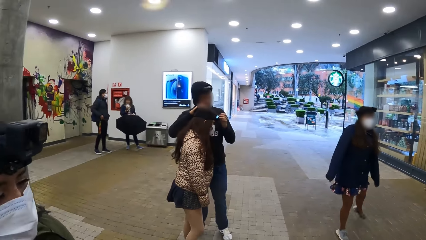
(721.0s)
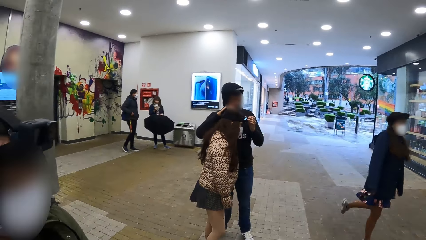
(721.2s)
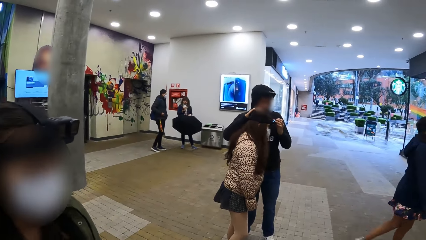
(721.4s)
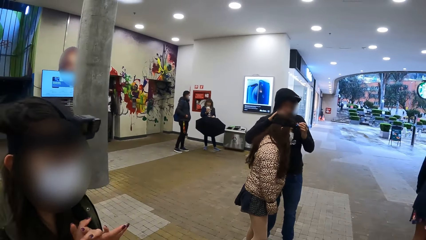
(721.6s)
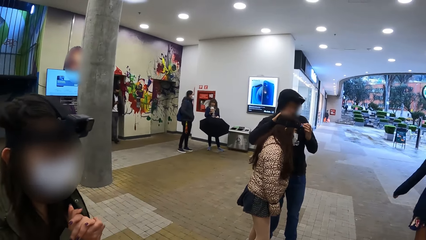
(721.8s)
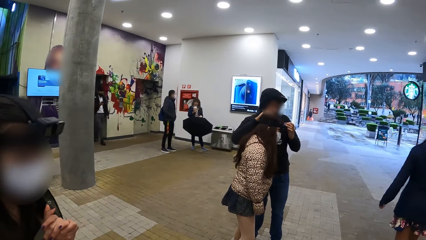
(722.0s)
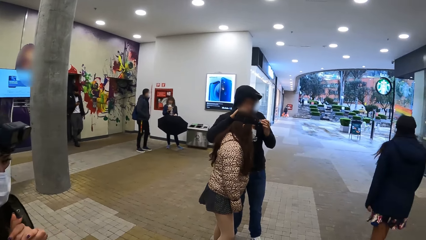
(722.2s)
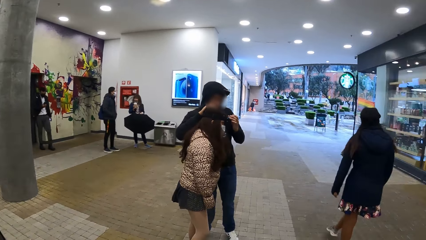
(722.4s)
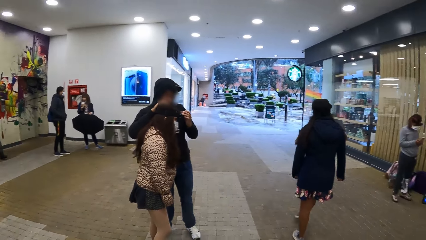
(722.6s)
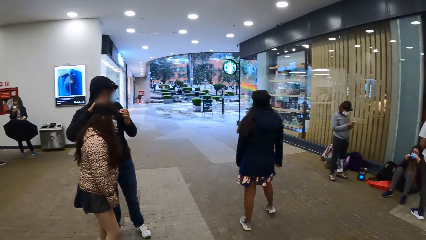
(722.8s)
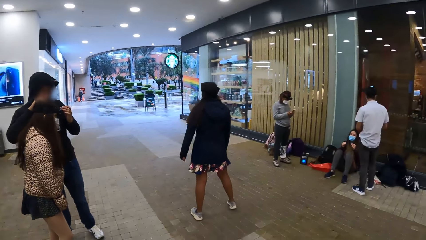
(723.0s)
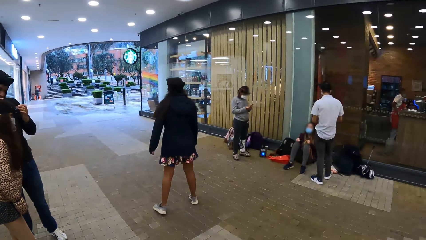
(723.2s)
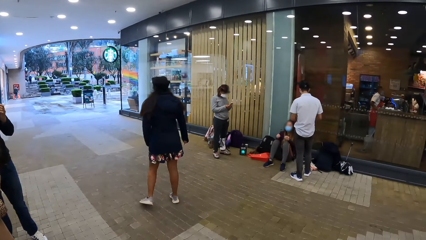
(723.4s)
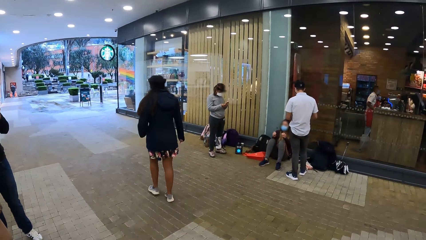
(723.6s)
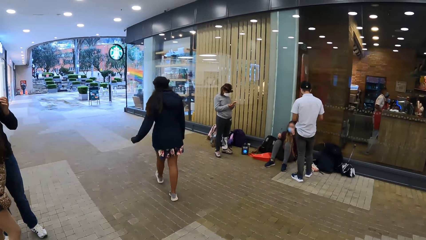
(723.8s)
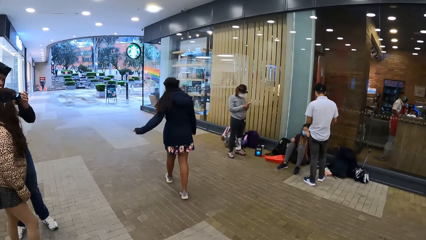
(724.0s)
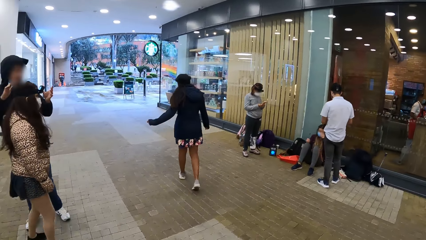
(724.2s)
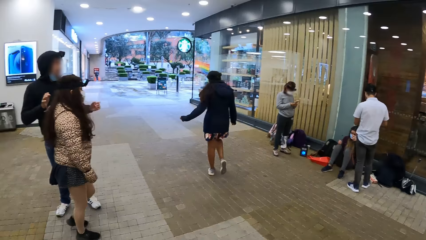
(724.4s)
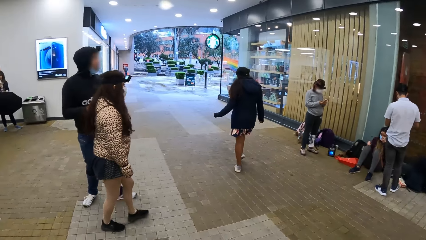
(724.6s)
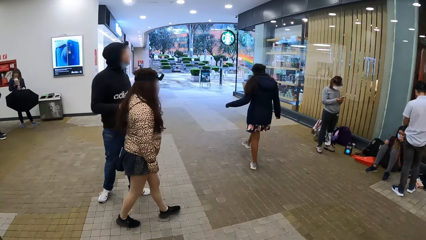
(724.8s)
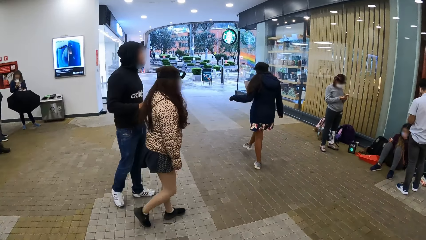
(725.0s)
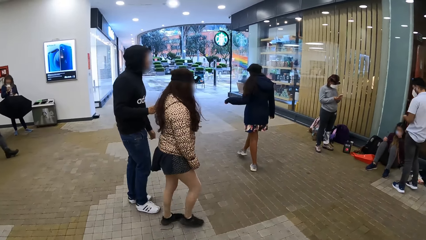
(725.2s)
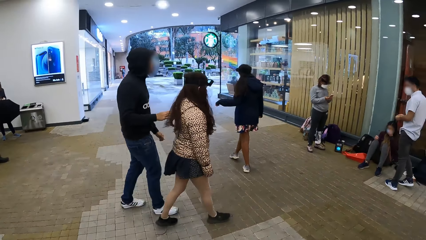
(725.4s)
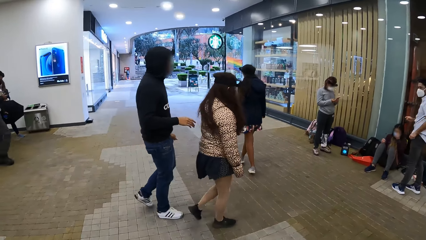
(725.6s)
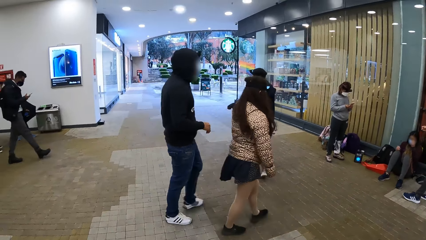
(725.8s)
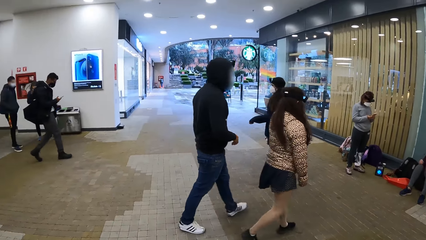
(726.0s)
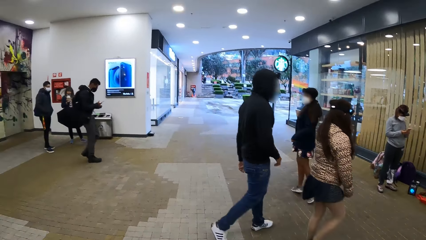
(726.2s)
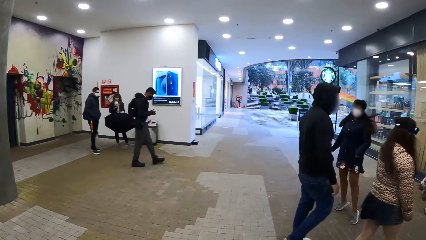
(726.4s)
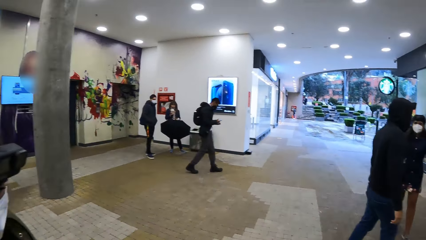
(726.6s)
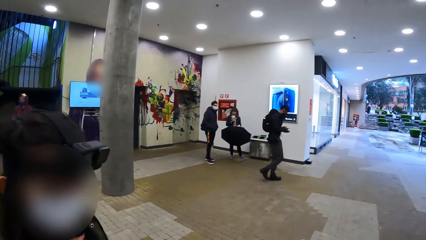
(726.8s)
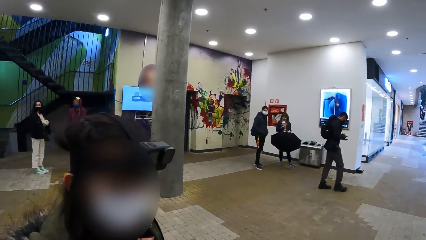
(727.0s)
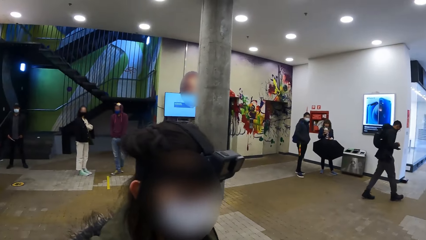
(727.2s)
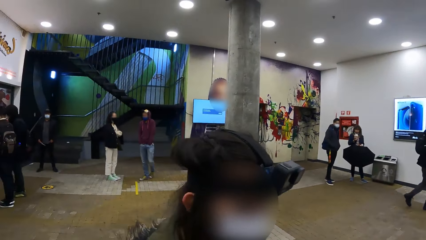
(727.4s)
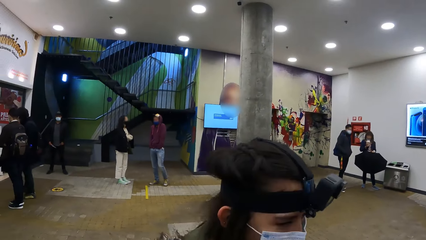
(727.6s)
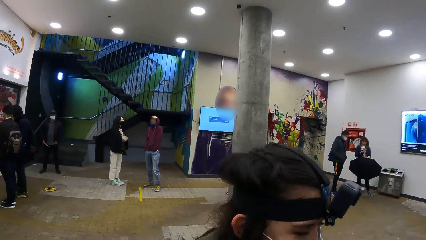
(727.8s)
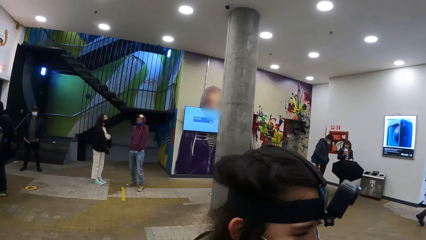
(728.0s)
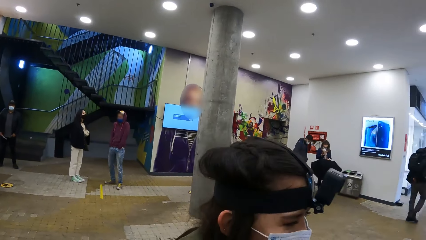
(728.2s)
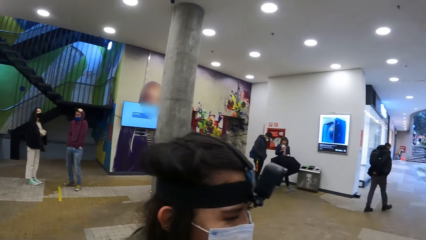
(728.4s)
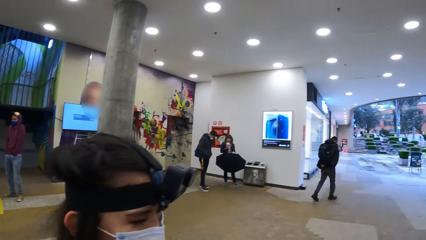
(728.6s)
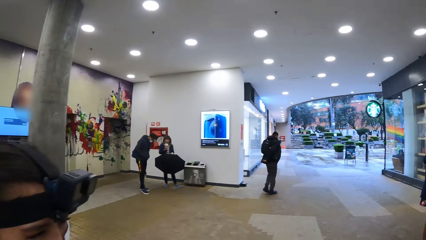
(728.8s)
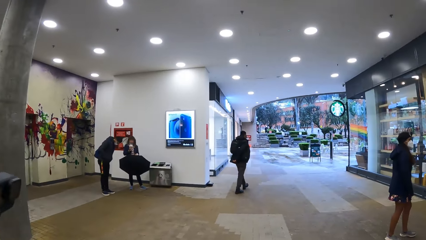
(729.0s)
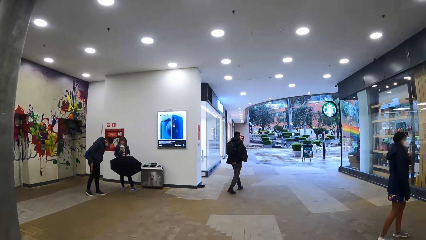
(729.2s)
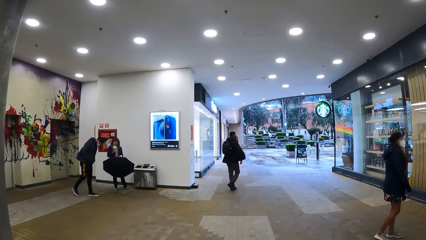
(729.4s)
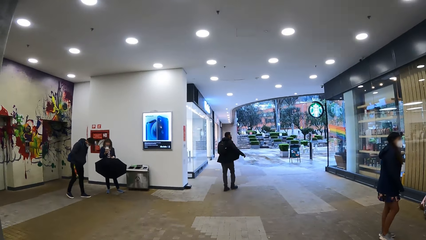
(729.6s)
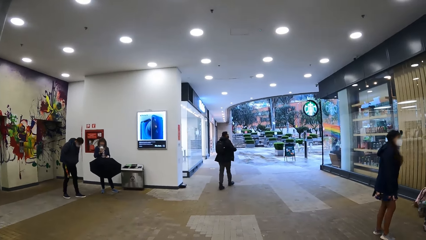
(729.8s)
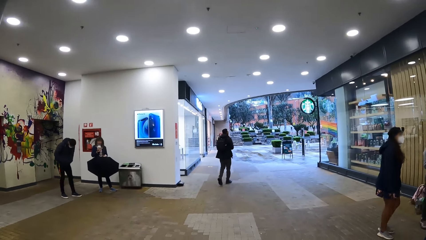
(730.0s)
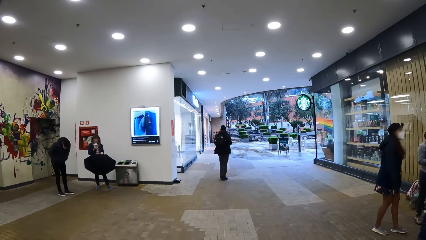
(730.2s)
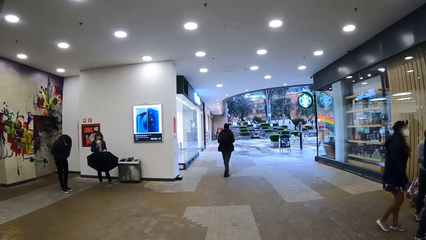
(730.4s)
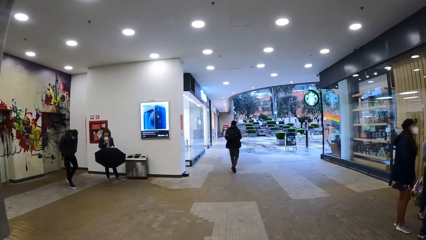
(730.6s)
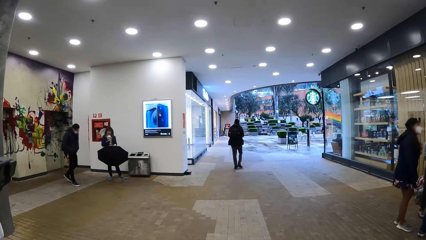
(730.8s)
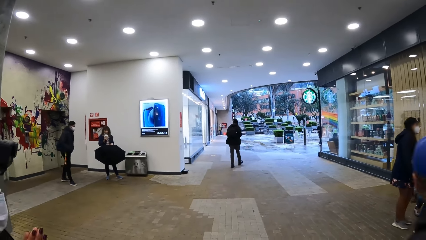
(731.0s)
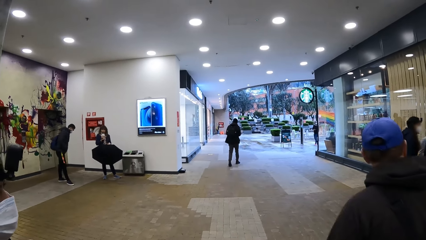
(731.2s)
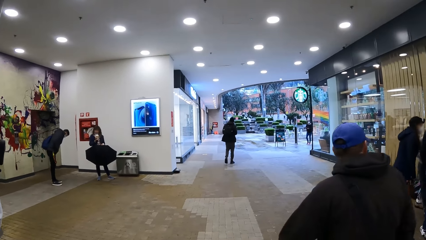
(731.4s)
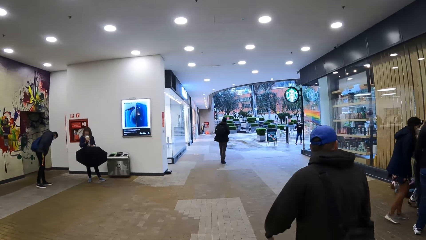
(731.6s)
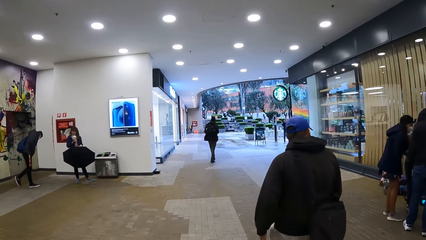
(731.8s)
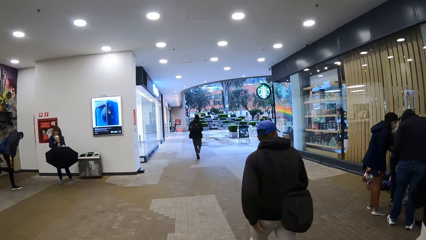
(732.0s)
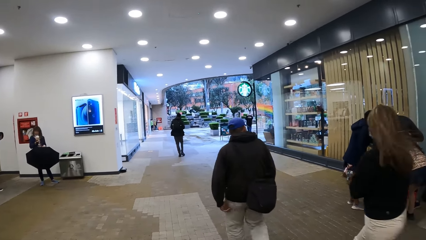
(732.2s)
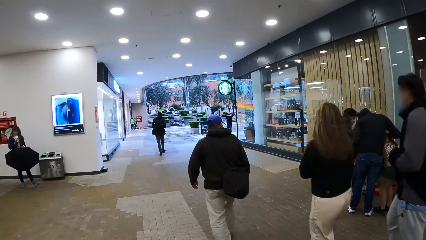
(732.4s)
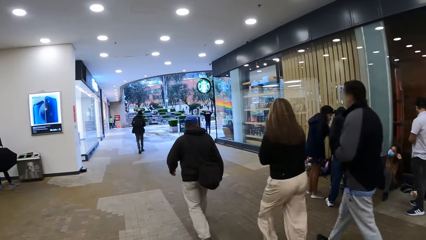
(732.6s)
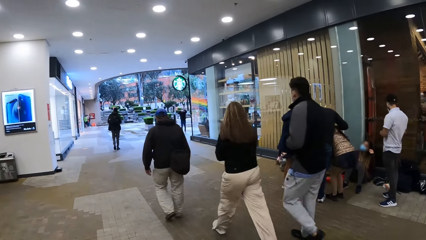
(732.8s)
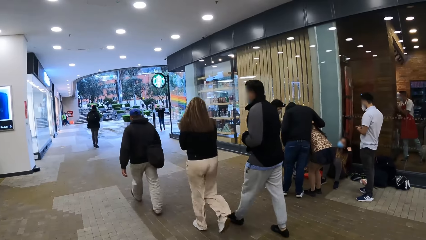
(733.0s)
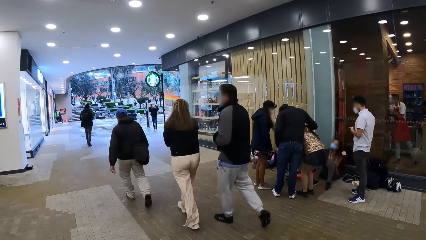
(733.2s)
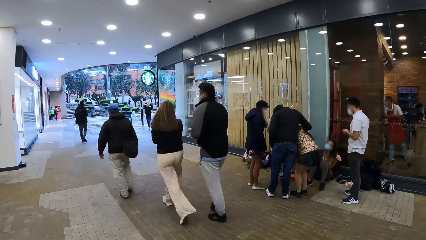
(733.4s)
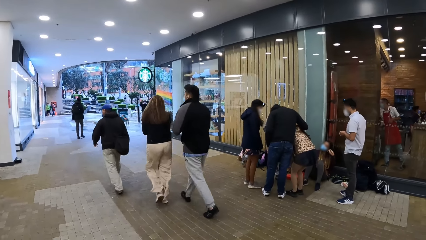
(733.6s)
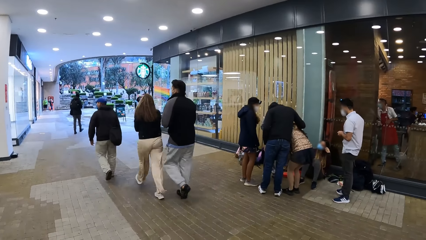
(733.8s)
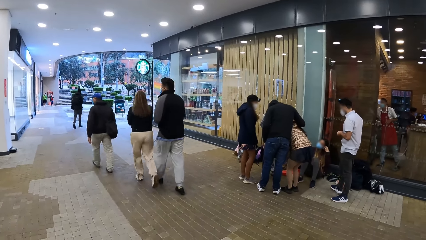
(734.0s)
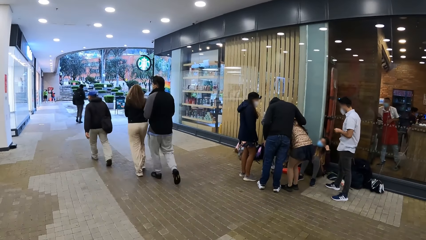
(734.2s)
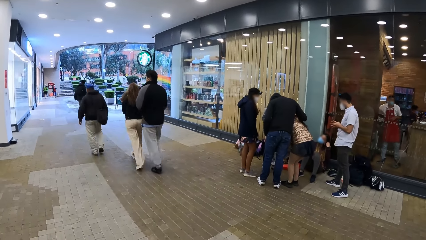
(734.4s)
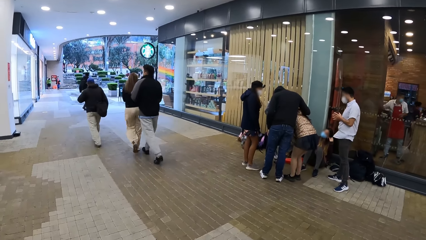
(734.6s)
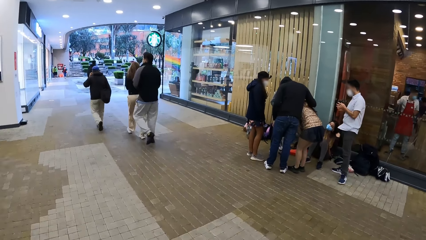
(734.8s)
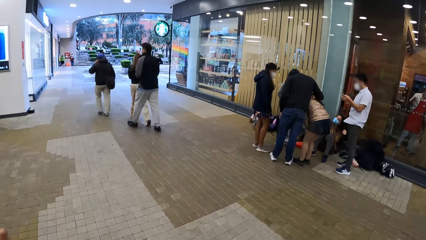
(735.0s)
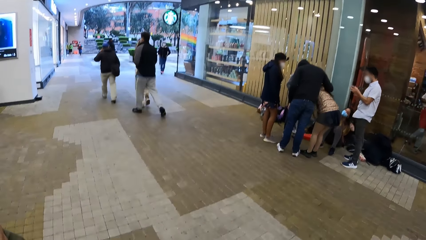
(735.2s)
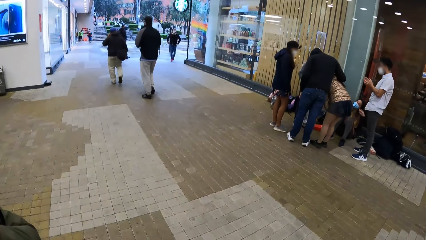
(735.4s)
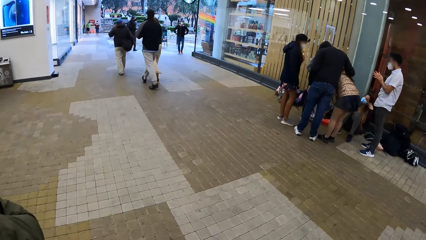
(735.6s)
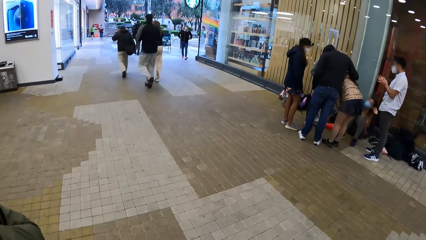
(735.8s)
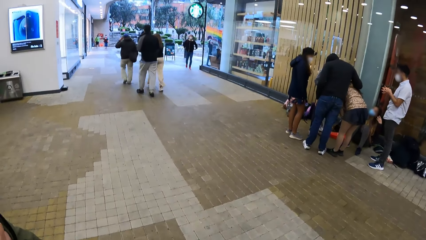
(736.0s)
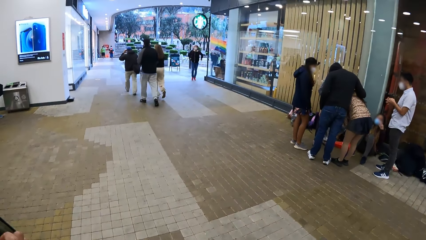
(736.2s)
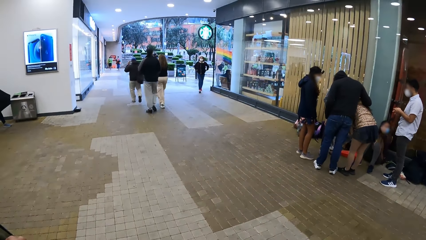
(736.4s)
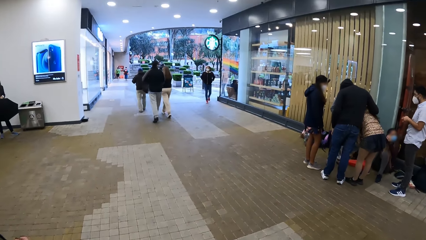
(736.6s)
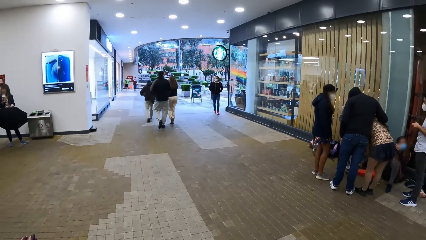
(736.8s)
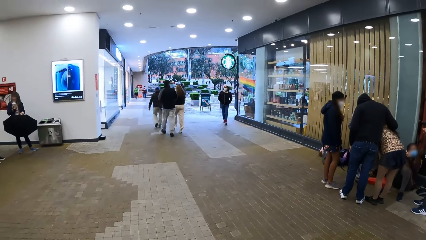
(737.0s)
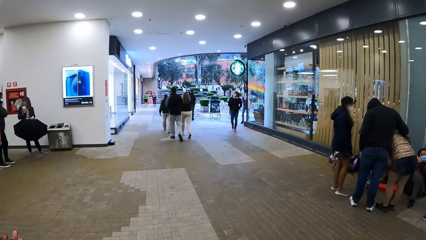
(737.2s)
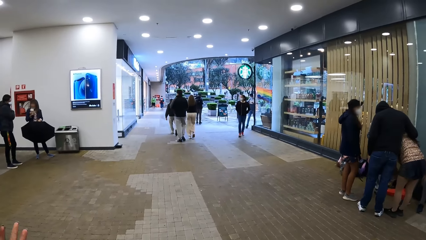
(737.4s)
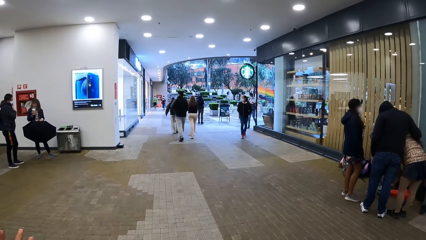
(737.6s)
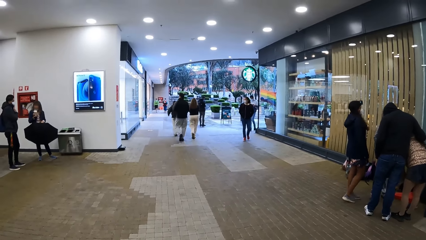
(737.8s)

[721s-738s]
The man interacts with the woman.
